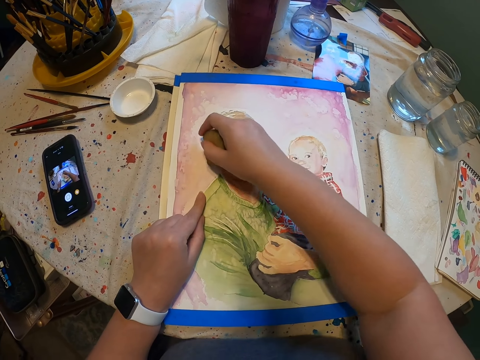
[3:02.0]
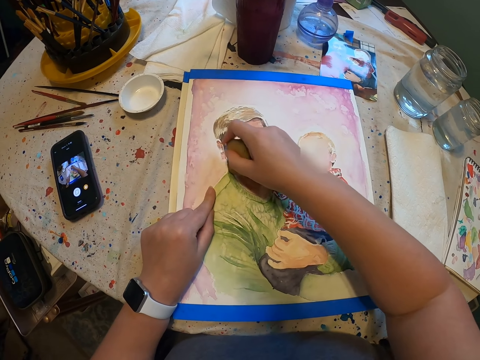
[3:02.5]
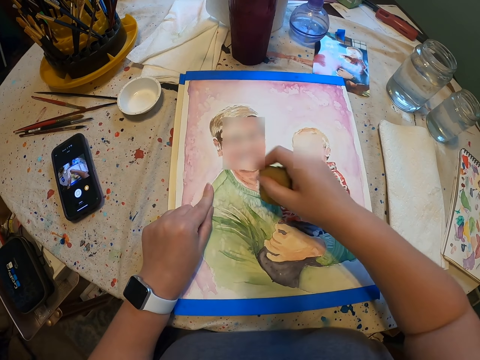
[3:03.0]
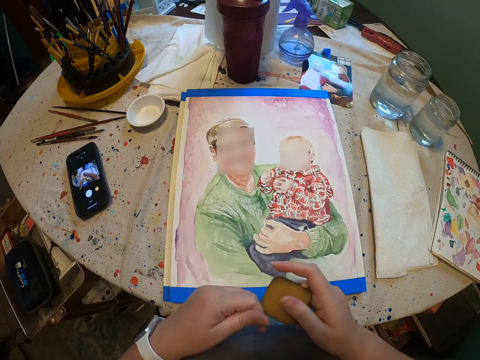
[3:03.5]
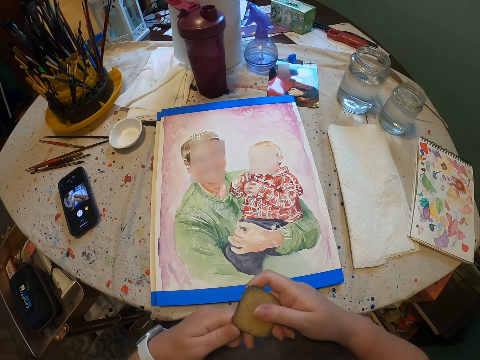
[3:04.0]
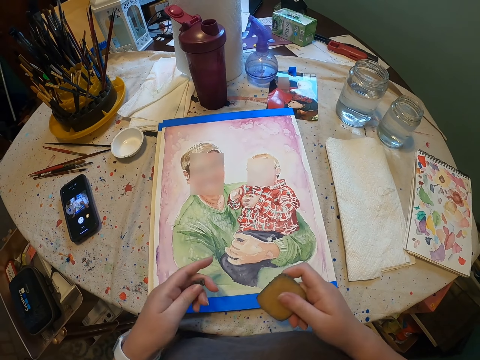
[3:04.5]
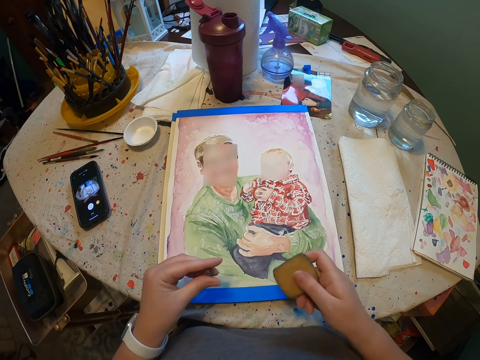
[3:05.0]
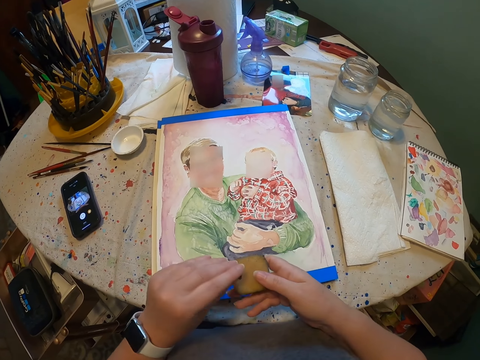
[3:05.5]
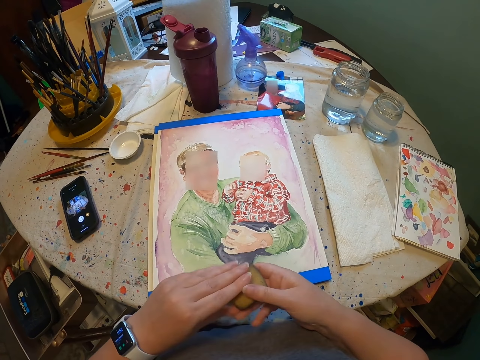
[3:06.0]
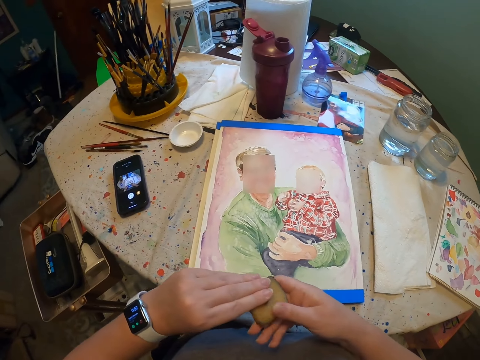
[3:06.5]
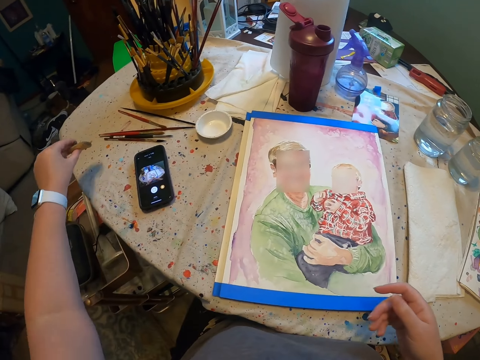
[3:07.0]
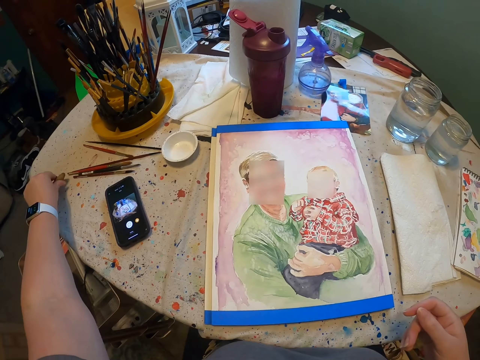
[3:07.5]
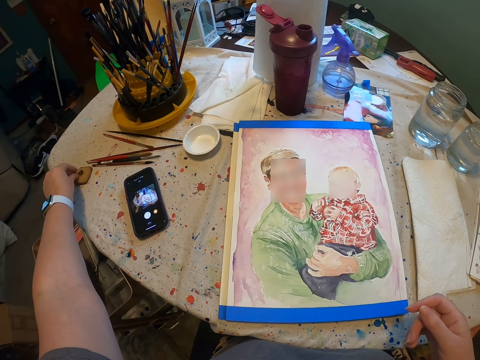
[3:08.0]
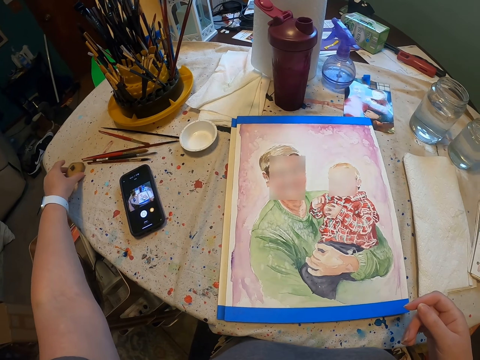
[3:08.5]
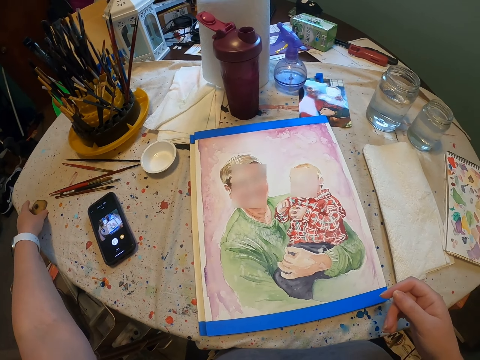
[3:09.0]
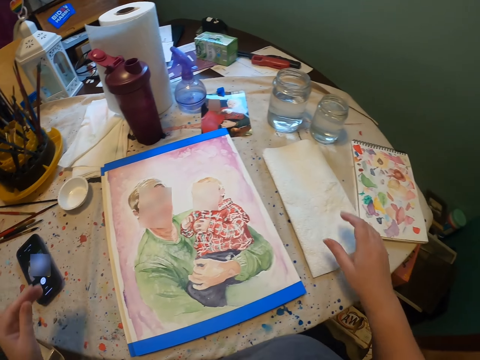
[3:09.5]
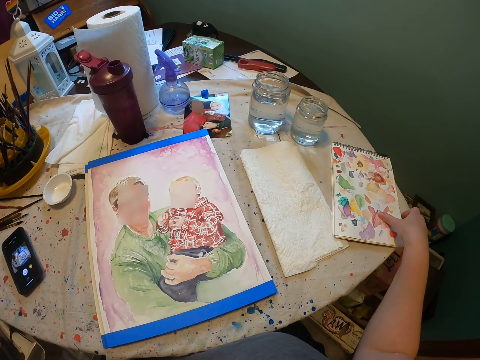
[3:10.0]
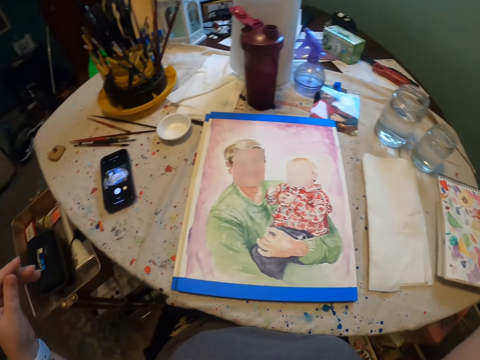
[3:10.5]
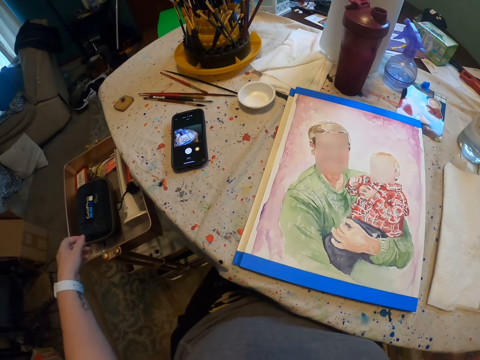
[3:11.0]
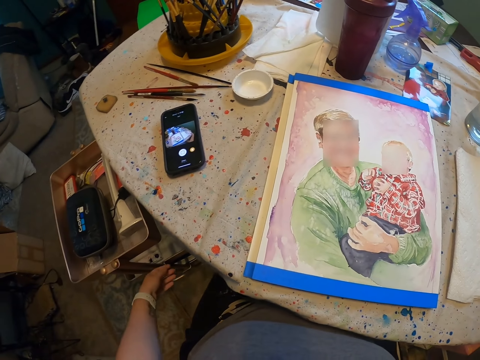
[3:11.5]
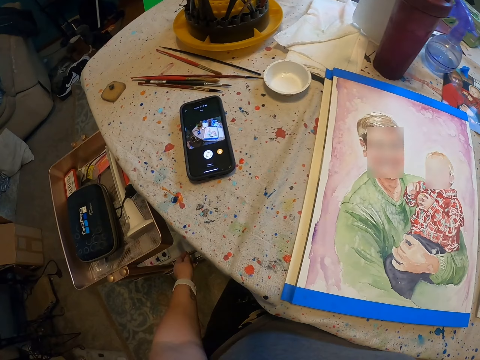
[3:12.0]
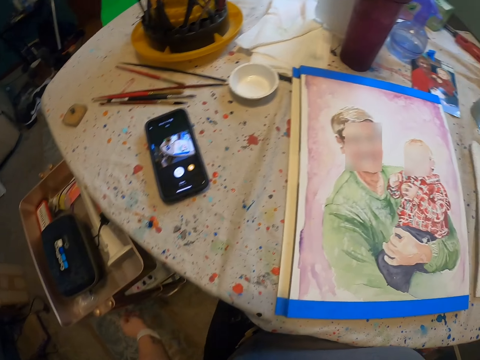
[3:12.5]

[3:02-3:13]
The camera wearer holds the rubber. He puts the pieces of rubber on the rubber. He puts the rubber on the table. He moves his hands. He picks up a book.

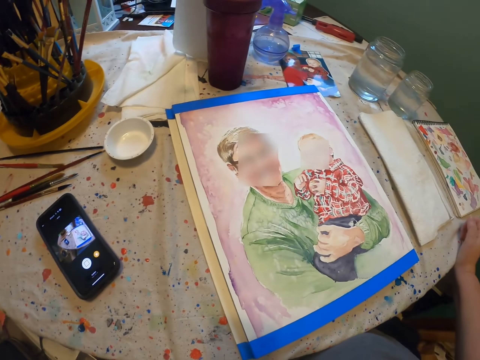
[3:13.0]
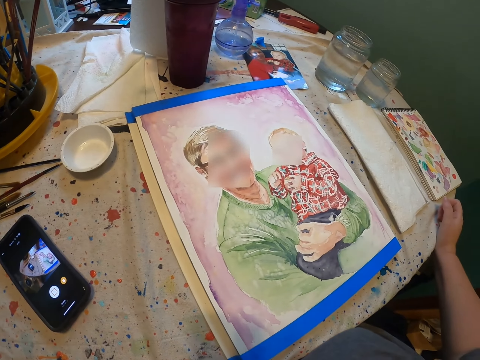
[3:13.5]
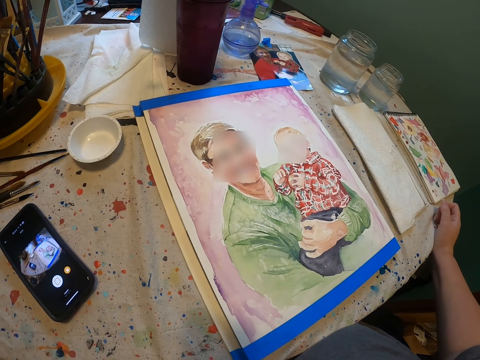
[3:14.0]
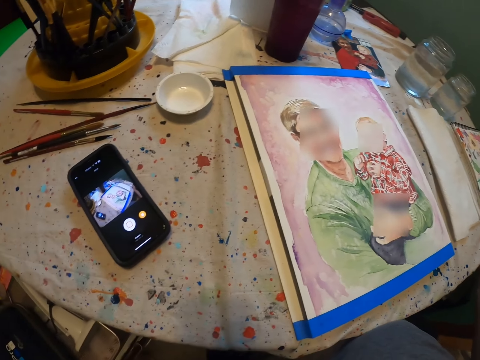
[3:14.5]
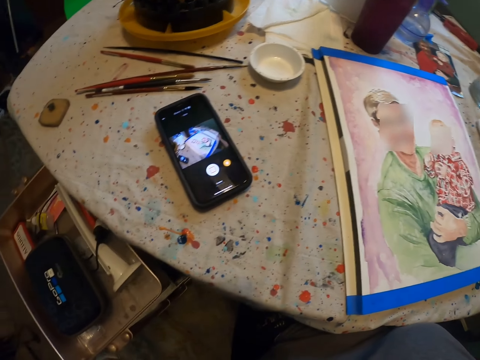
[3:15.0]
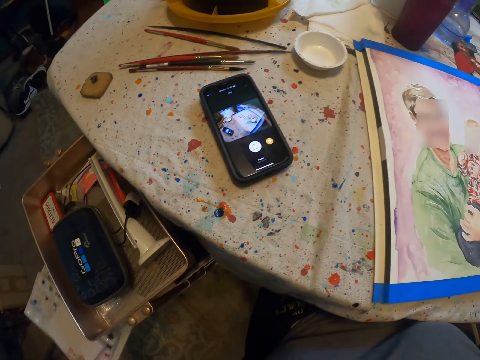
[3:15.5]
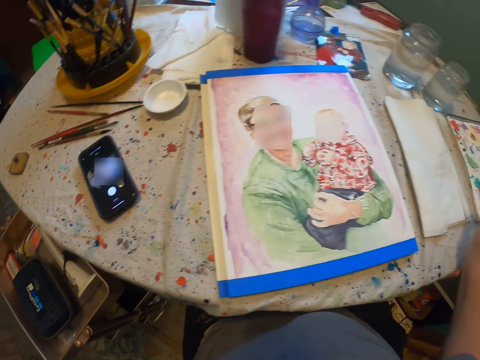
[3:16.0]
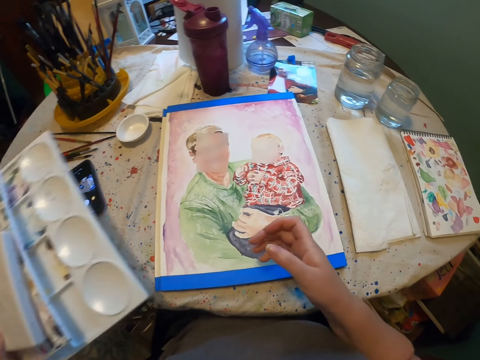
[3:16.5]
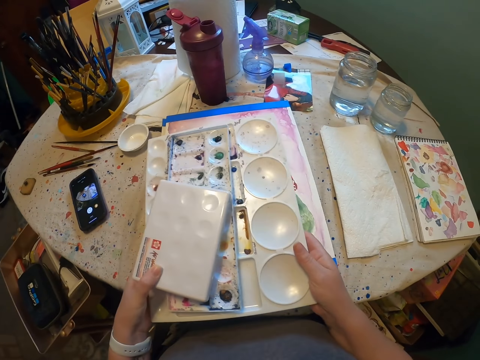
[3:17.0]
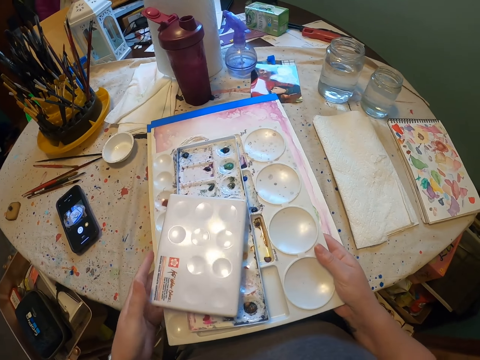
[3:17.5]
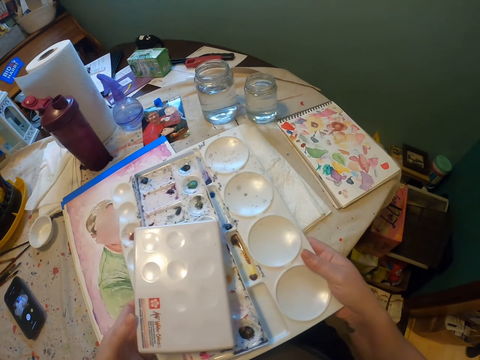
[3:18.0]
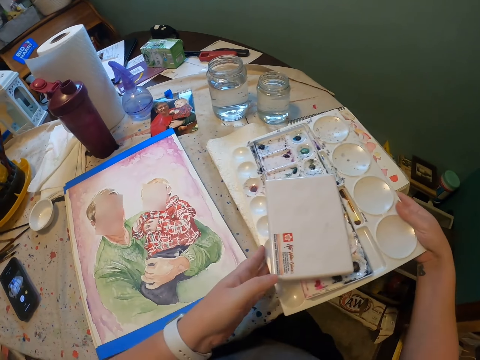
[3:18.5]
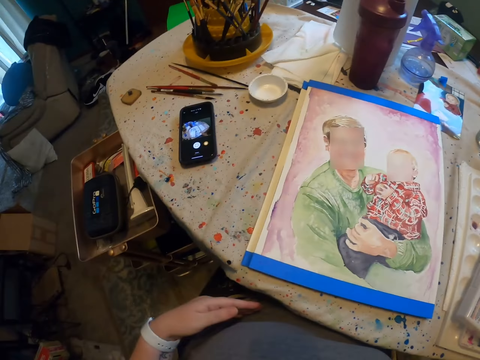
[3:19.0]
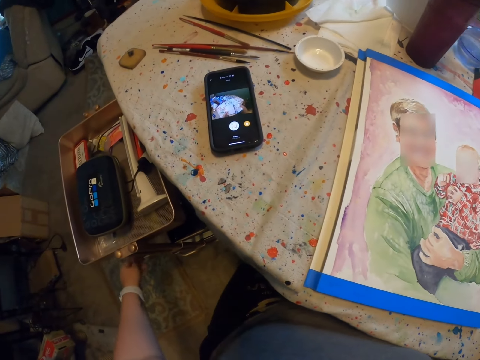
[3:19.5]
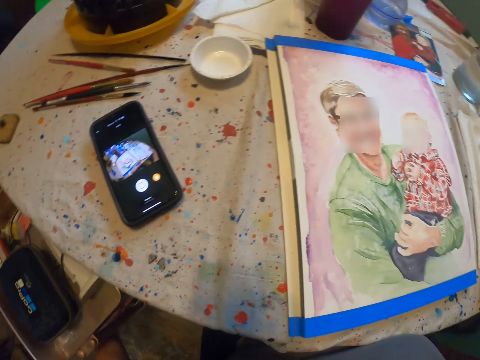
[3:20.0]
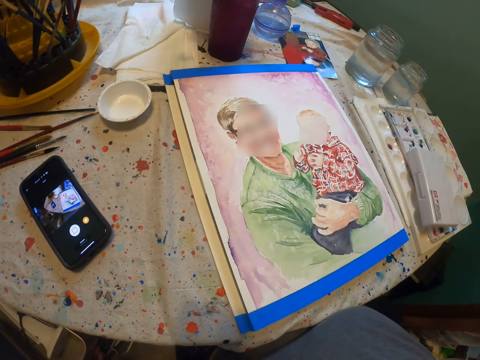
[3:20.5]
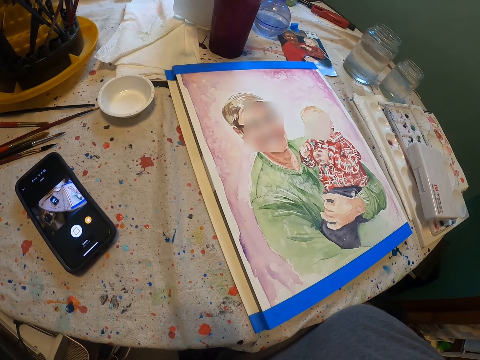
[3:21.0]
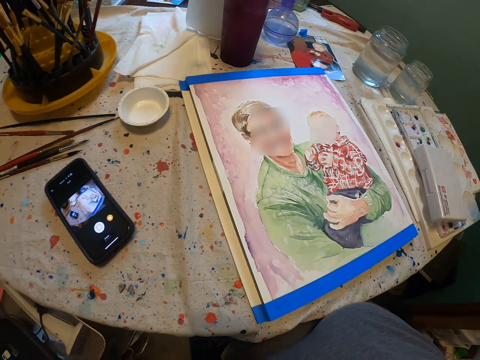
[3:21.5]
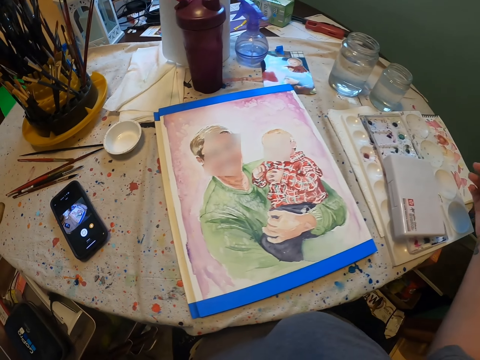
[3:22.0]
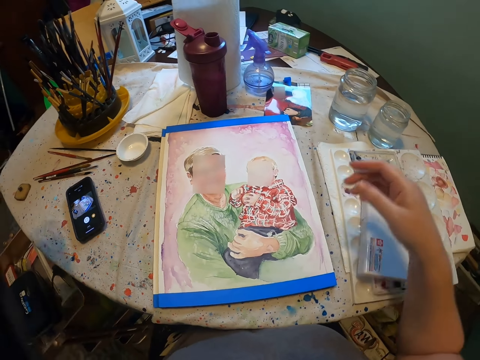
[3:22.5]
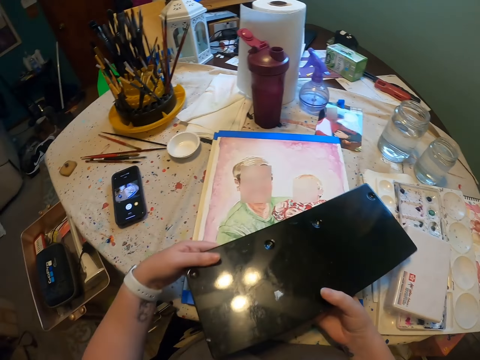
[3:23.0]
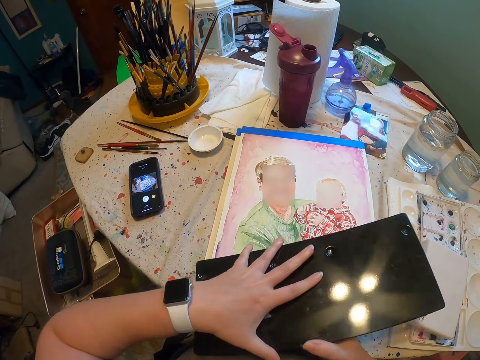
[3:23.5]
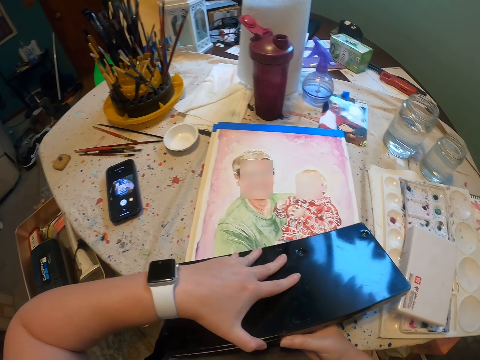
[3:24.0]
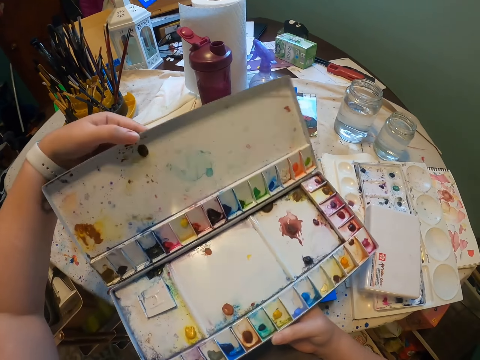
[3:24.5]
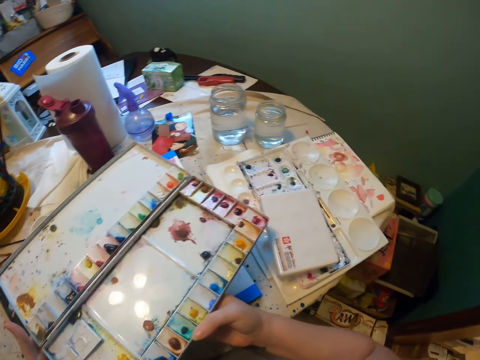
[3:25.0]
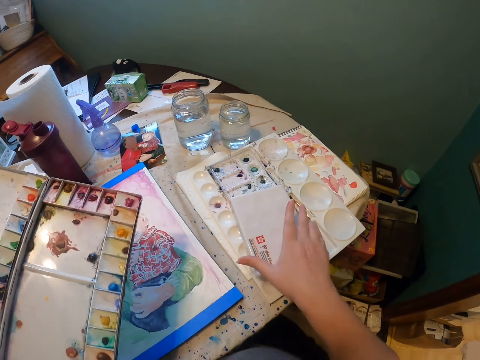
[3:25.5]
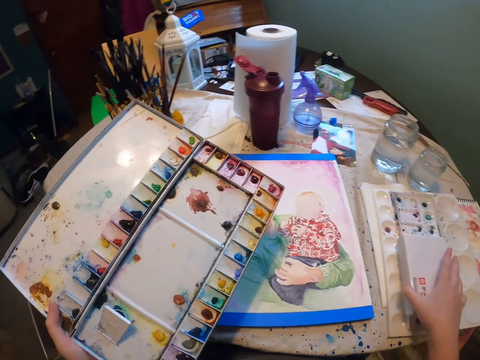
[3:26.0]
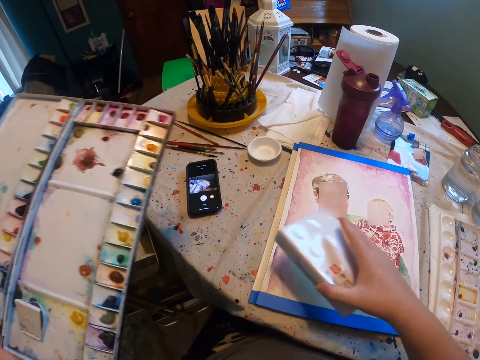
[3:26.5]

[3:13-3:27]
The camera wearer picks up an ink box. They hold the ink box. They put the ink box on the table. They pick up the ink box, hold the ink box, and open the ink box. They pick up a box.

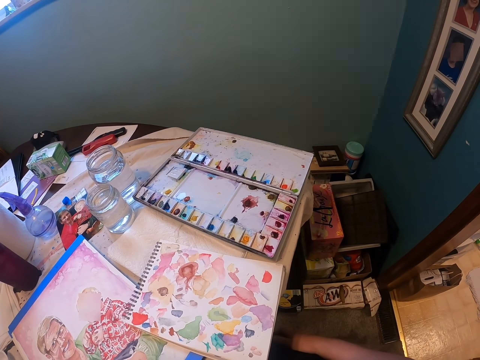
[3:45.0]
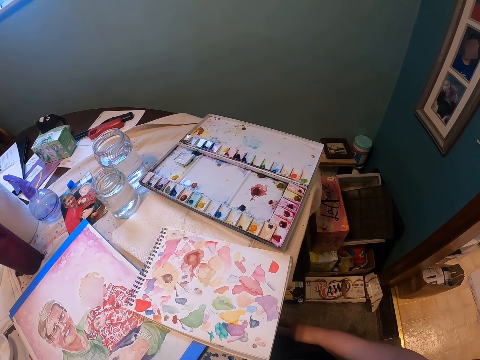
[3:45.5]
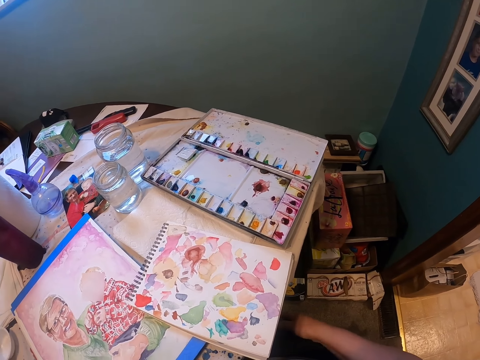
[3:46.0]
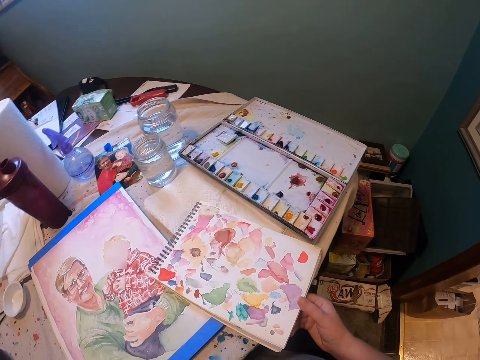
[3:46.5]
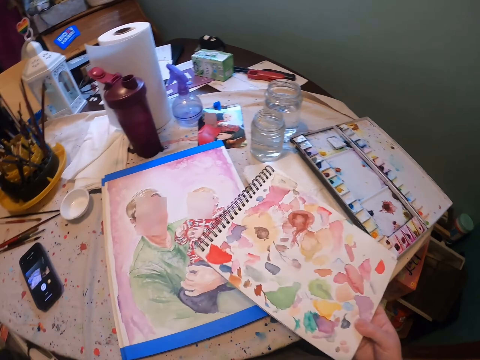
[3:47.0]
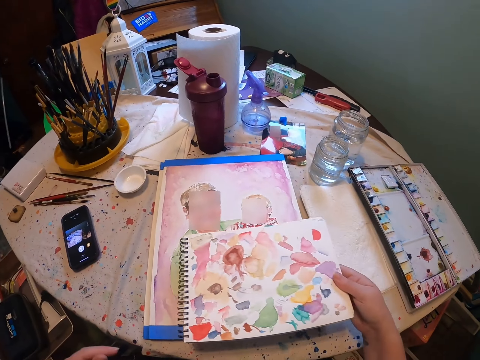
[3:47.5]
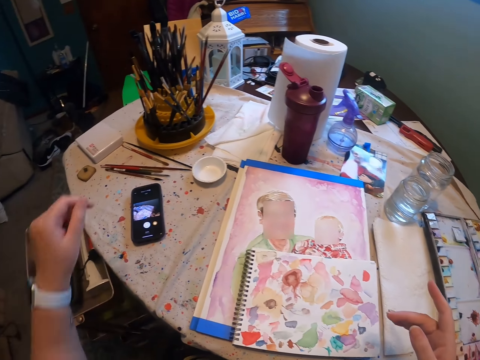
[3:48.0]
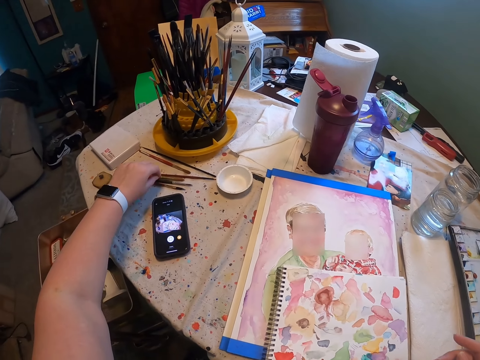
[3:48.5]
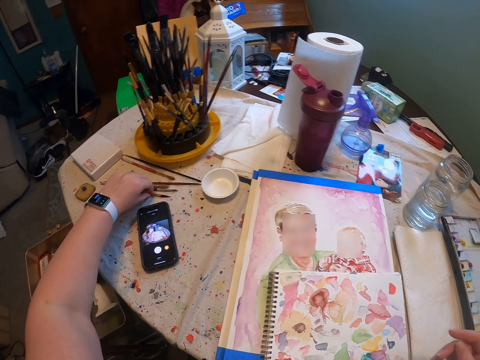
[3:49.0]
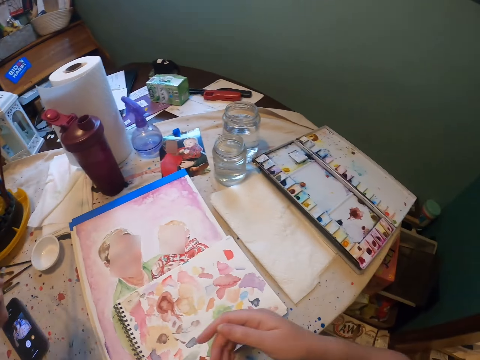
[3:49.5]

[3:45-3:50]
The camera wearer picks up the book. They drop the book. They pick up a brush.
